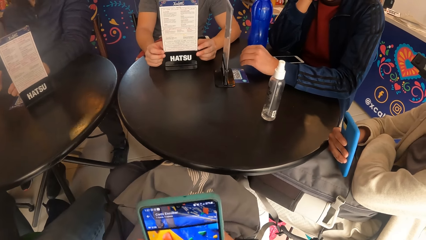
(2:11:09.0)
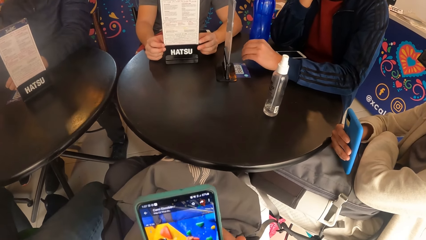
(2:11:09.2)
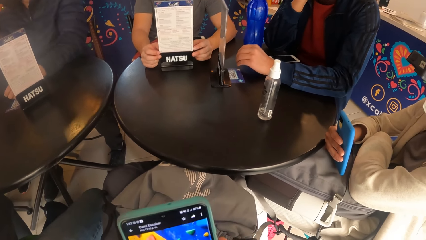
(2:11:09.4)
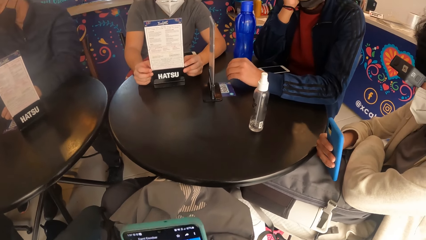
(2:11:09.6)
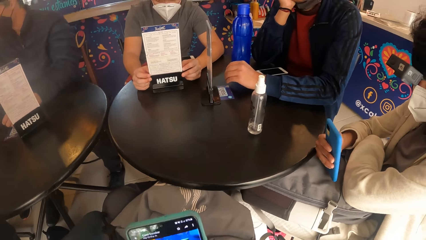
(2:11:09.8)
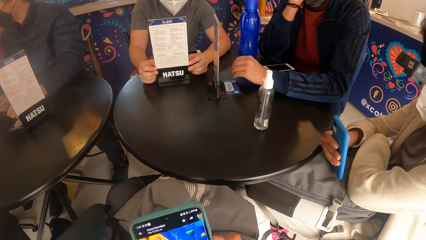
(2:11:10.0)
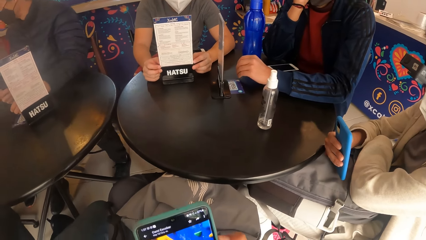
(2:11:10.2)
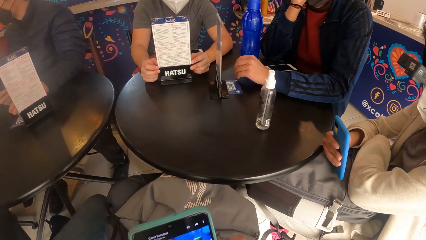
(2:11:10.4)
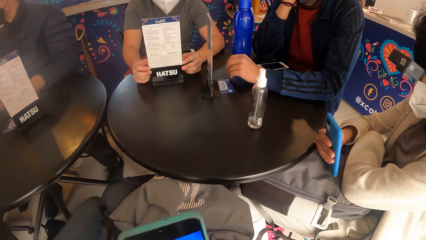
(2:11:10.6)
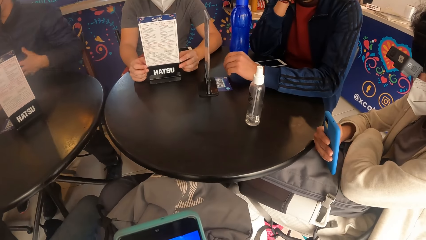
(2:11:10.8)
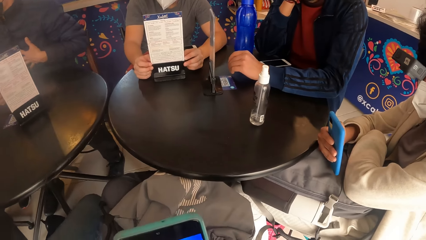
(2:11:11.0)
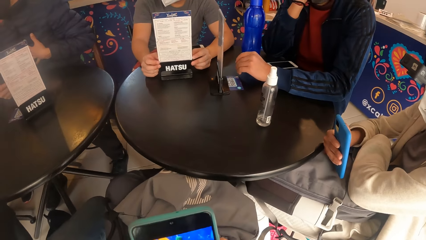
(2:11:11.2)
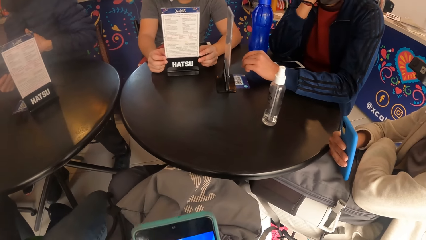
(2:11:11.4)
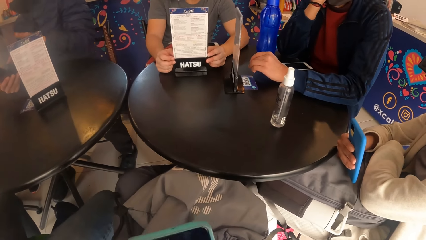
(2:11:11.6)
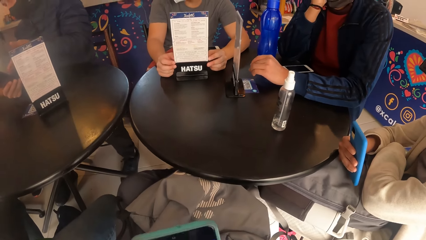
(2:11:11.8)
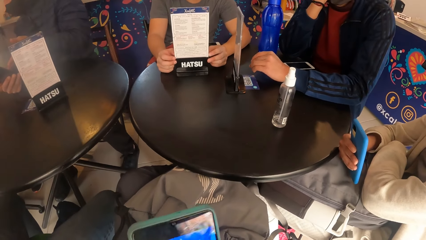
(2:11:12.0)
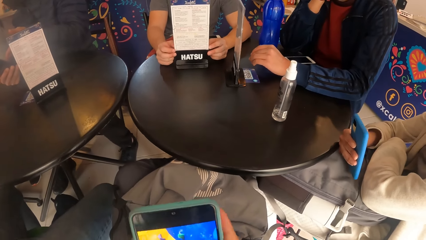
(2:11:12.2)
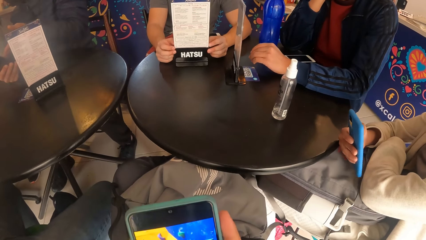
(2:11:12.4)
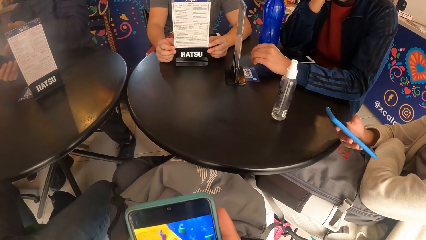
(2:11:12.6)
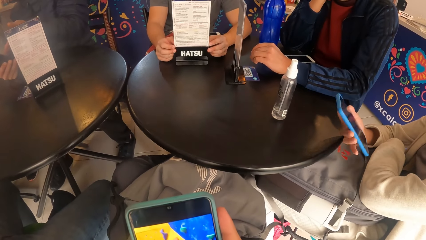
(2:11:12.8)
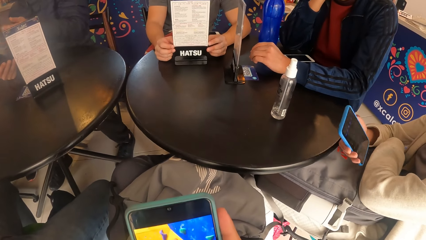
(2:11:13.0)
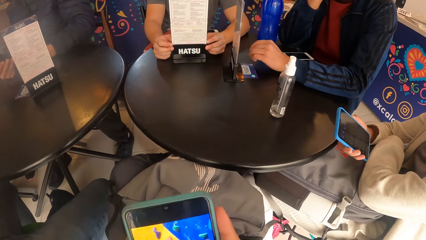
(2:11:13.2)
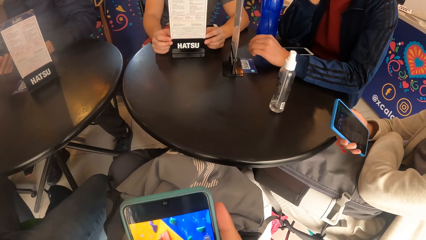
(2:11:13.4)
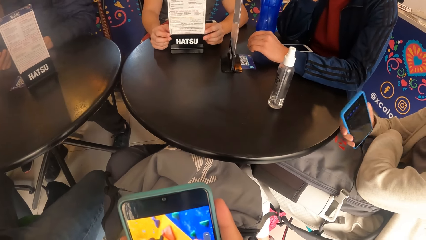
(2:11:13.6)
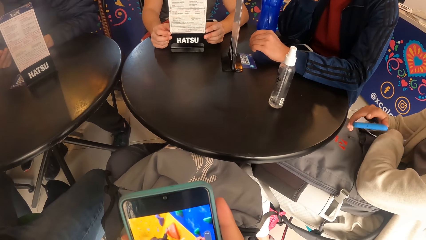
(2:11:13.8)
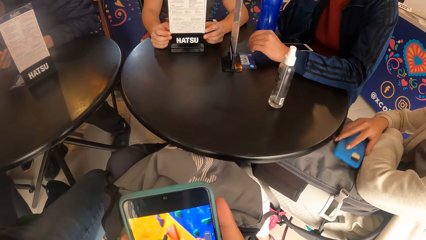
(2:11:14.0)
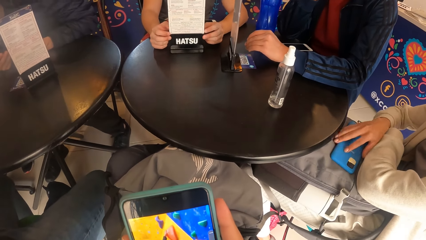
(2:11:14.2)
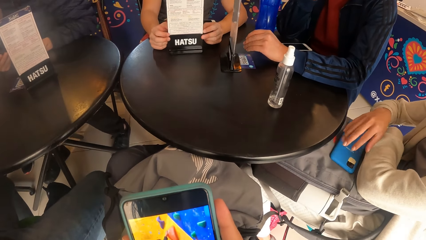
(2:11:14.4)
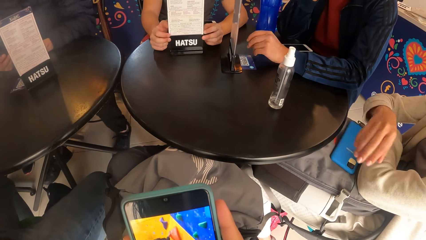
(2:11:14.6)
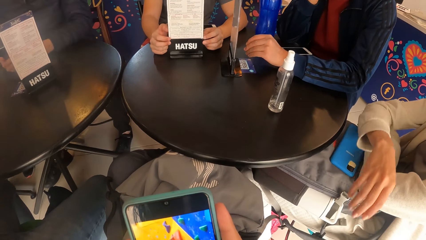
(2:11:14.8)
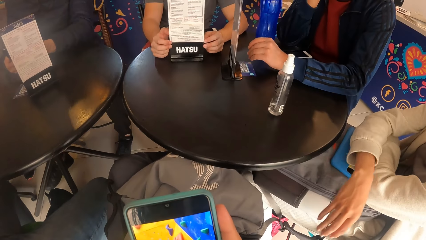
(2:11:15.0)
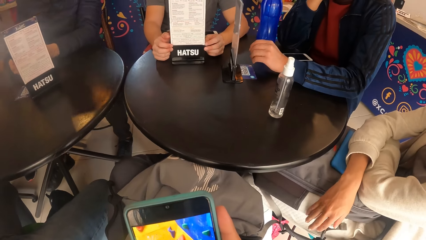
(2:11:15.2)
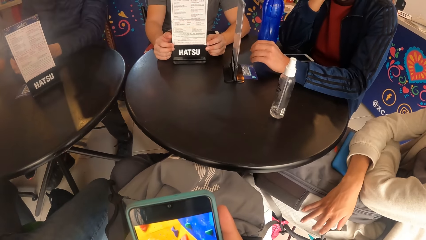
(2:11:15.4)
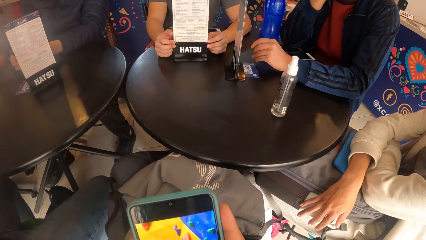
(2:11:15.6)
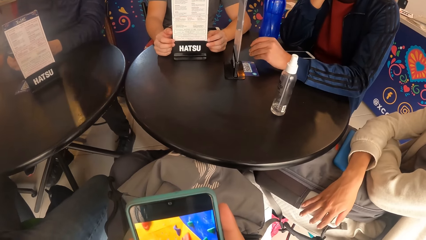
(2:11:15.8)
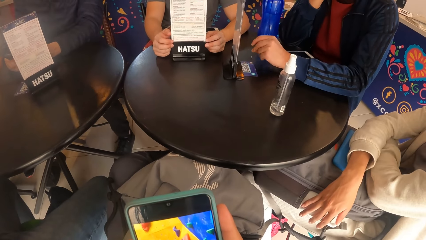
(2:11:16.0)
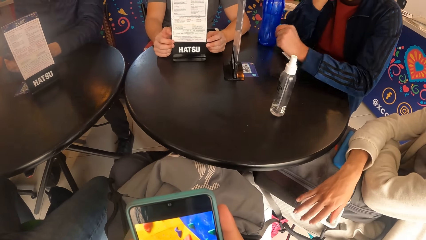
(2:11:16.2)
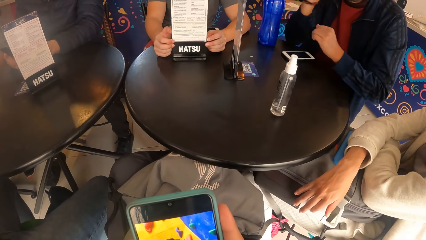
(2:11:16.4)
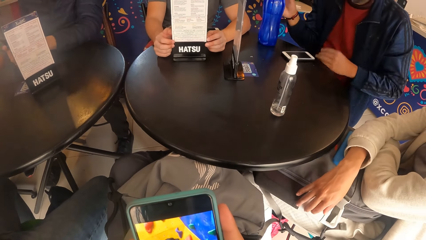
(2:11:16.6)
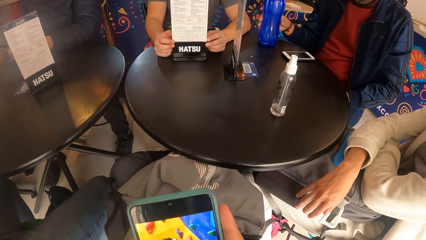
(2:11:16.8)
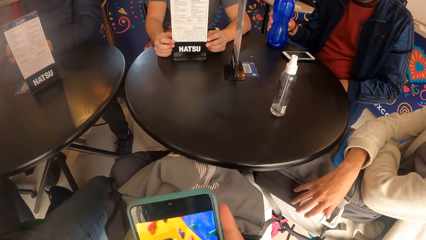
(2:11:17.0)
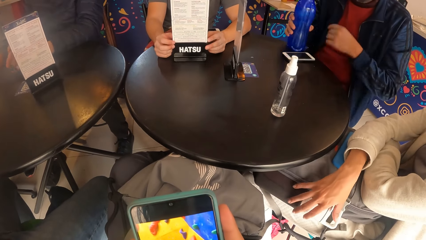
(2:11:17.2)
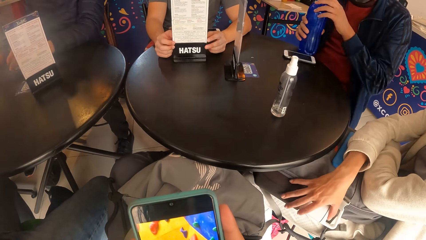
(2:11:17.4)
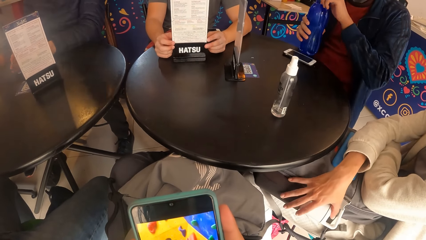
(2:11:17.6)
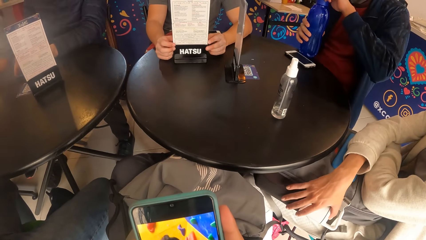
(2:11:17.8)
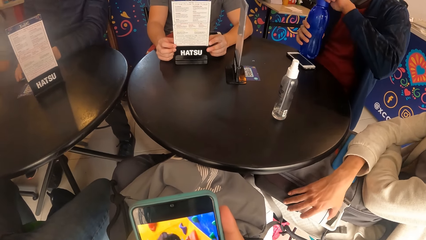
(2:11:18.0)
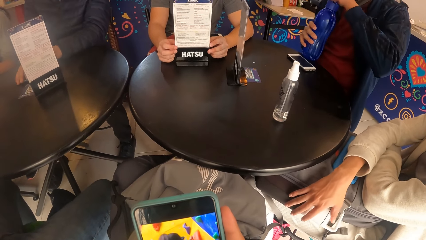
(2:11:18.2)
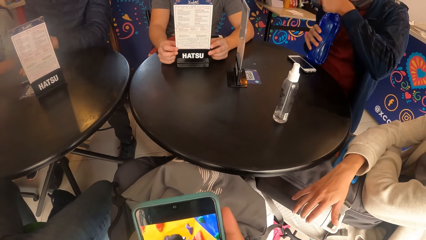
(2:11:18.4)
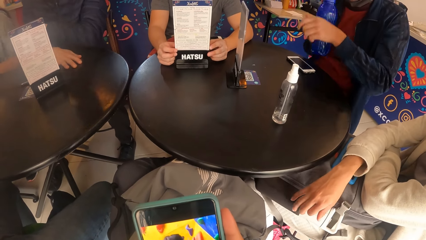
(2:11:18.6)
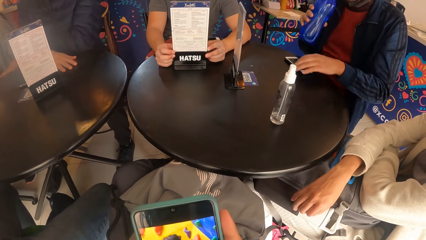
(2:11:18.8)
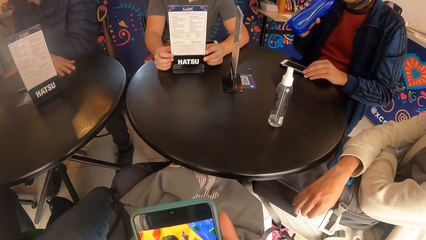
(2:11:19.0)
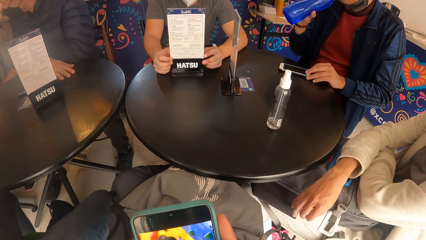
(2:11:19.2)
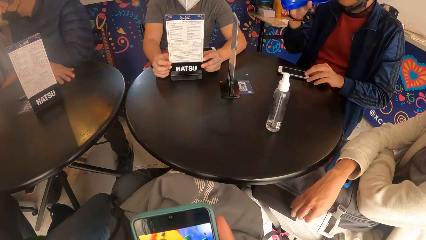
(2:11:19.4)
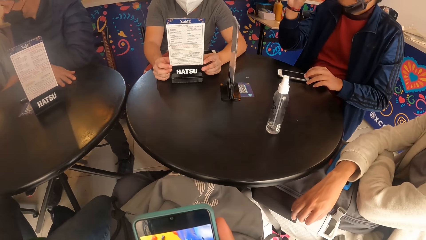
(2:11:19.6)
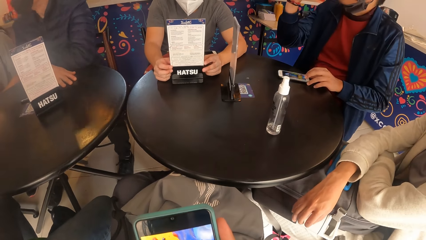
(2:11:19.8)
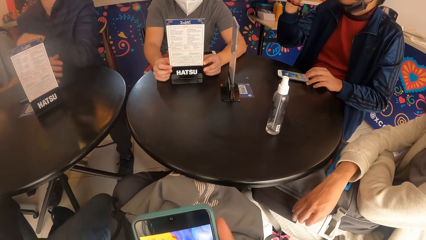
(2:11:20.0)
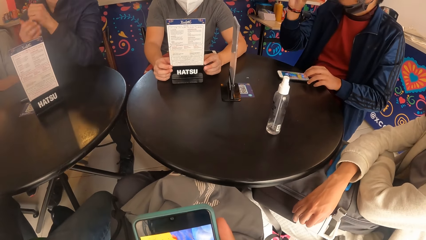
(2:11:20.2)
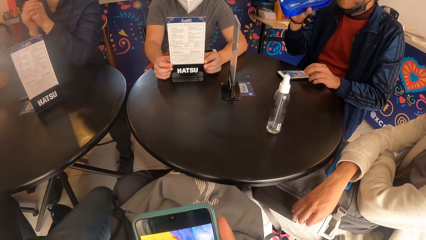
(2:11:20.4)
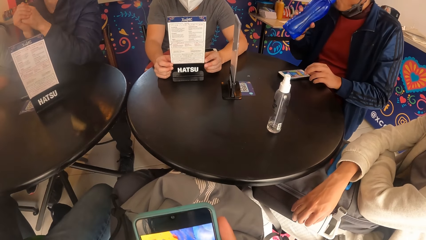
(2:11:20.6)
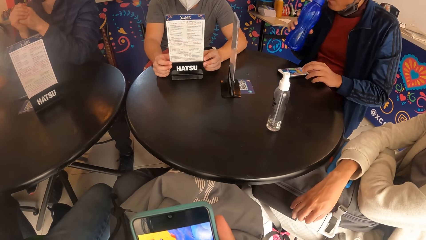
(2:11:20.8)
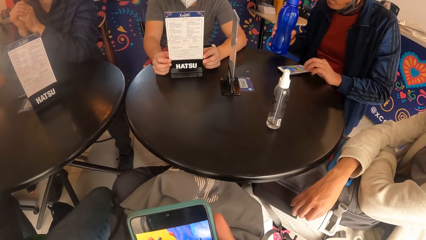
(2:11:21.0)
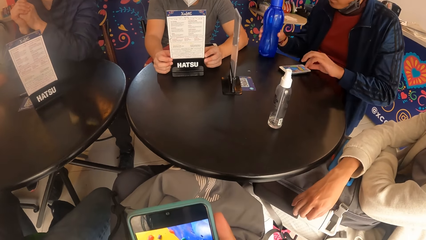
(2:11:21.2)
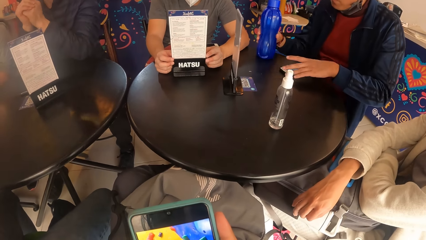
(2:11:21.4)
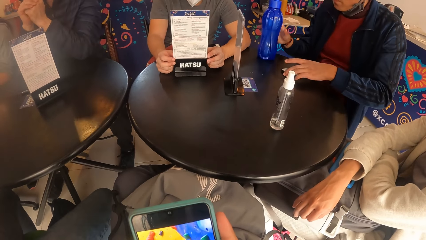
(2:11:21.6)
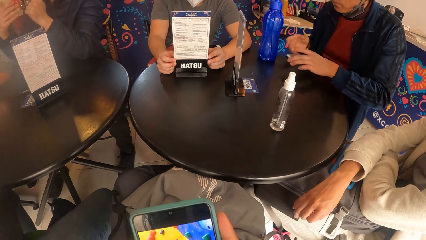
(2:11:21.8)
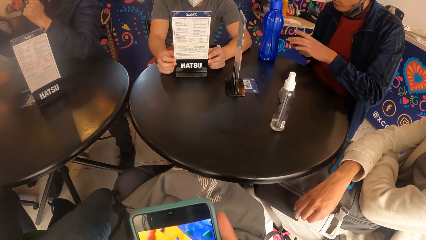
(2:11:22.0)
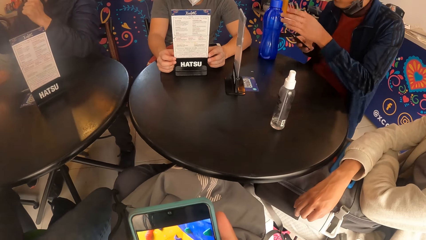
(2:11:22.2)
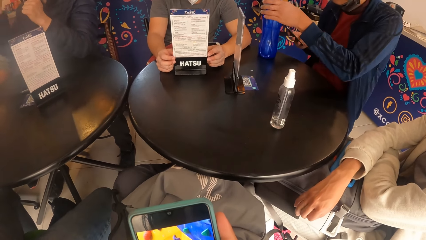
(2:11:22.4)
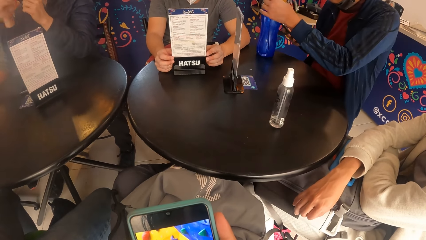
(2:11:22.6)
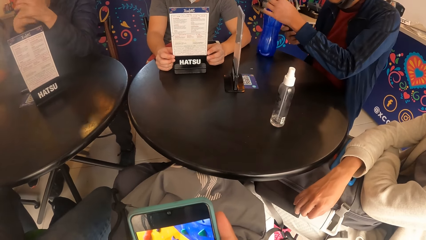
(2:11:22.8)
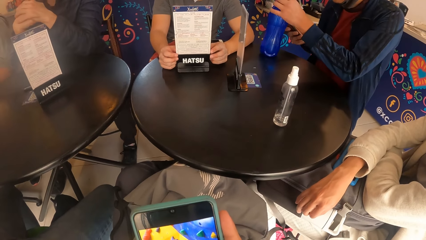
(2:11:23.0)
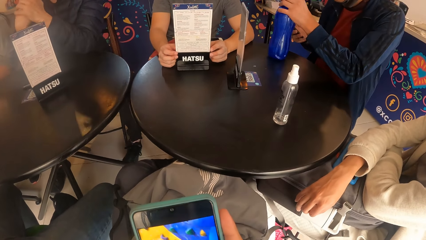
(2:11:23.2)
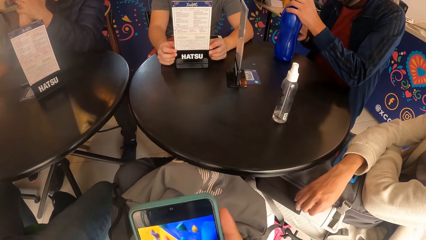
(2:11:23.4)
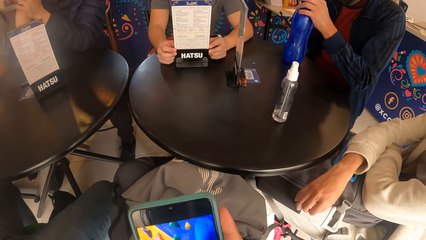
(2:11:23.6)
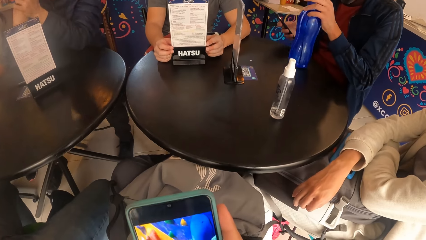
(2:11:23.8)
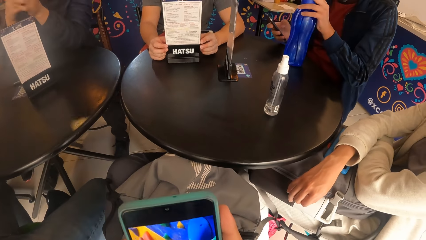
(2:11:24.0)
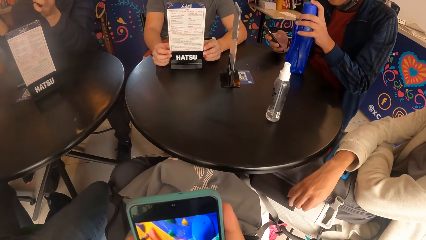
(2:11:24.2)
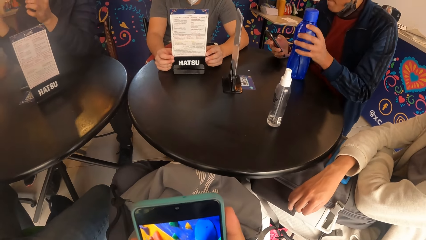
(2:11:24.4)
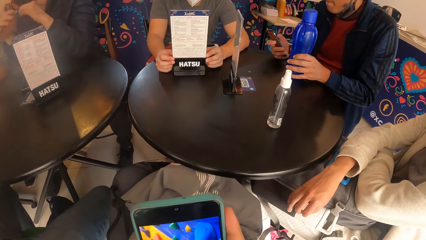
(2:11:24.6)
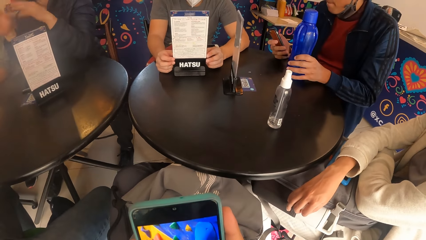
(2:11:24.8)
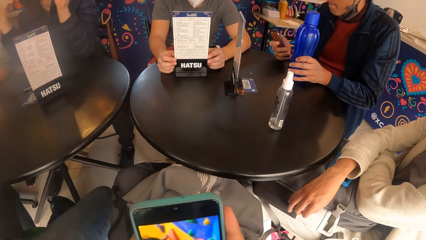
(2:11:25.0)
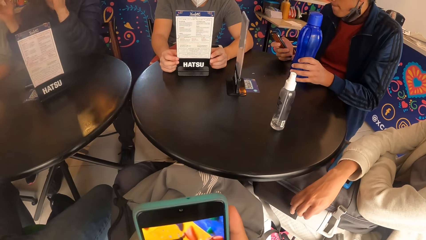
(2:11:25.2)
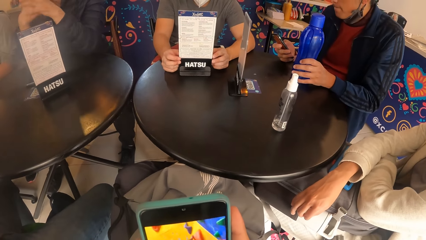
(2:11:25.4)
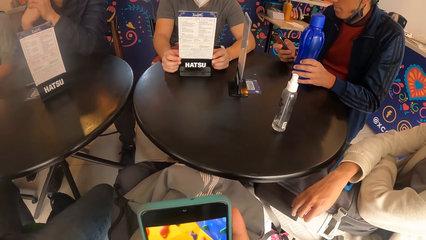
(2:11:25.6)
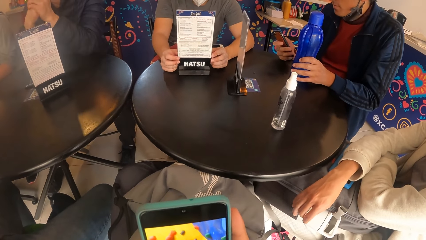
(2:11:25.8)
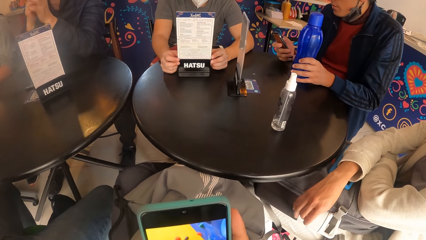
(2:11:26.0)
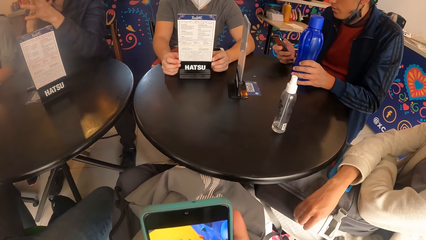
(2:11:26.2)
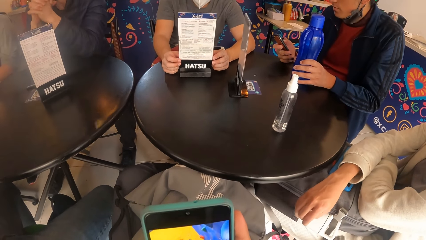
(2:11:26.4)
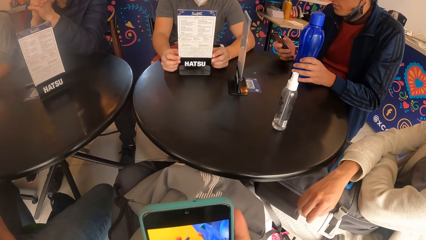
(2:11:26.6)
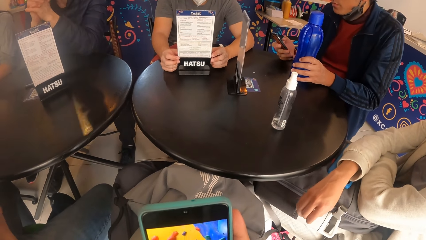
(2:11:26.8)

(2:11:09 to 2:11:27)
The woman drops the phone on a bag on her lap with her right hand and touches the bag on her lap with her right hand. A man picks up a bottle from the table with his right hand. The man takes the bottle in his right hand, opens the bottle on his right hand with his right hand, and drinks from the bottle with his right hand. The man operates the phone on the table with his left hand, drops the bottle on the table with his right hand, picks up the bottle from the table with his left hand, and picks up the phone from the table with his left hand. The man passes the phone from his left hand to his right hand, takes the bottle on the table with his left hand, and drops the bottle on the table with his left hand. The camera wearer watches on the cellphone. The man operates the phone with his right hand.
